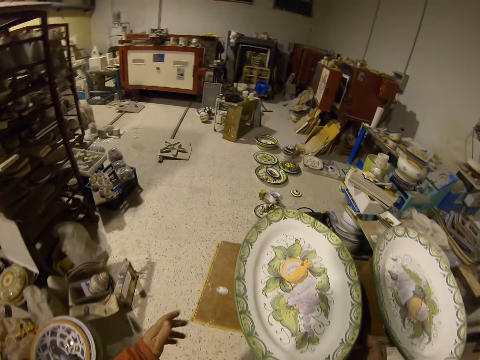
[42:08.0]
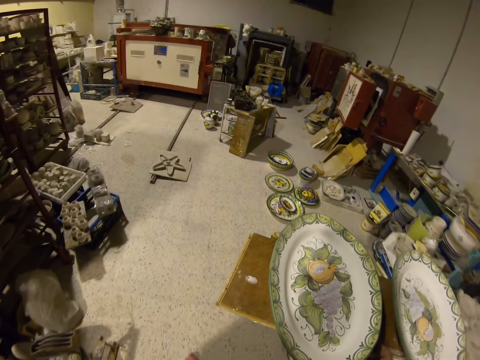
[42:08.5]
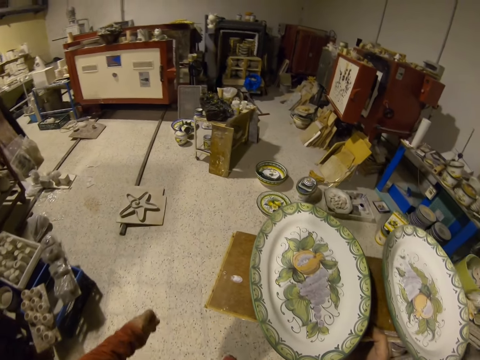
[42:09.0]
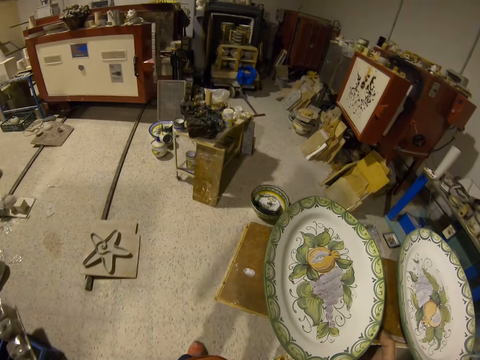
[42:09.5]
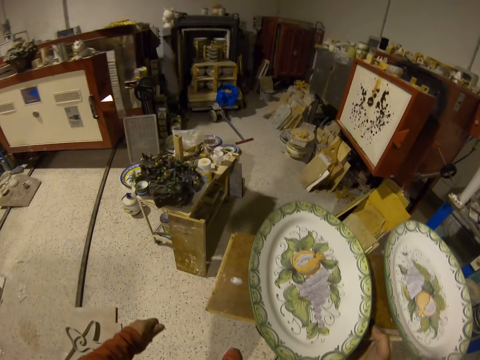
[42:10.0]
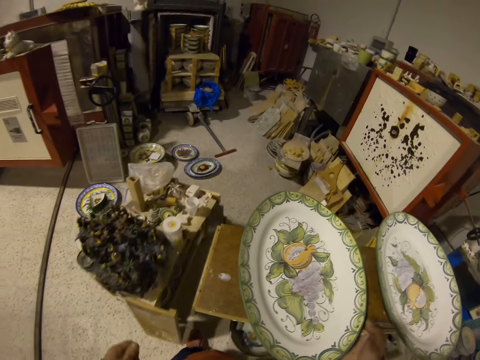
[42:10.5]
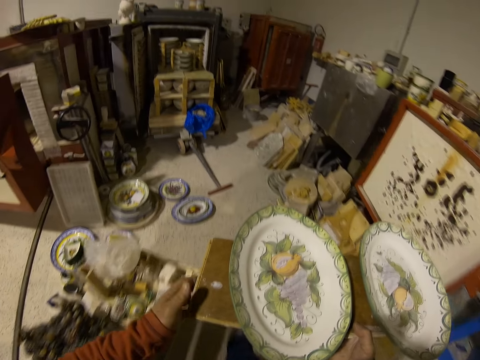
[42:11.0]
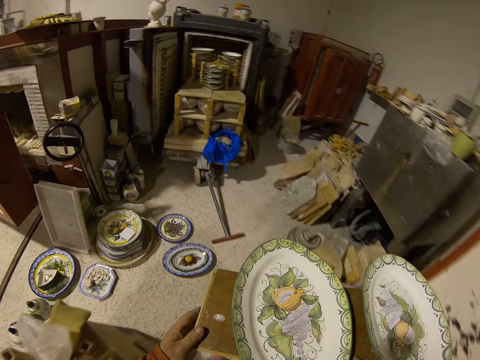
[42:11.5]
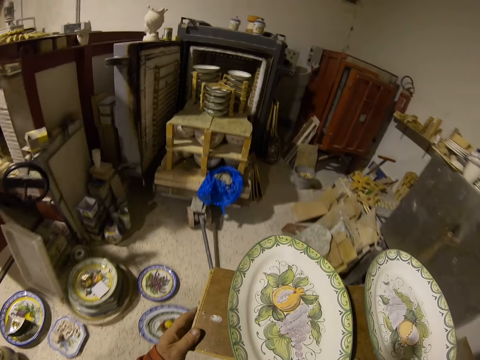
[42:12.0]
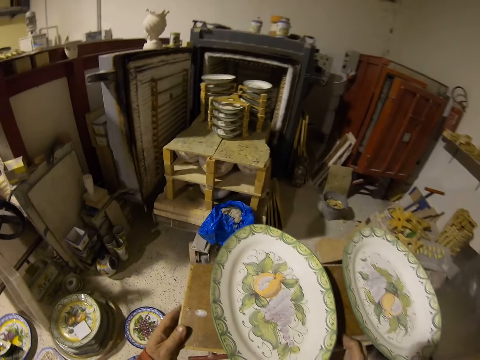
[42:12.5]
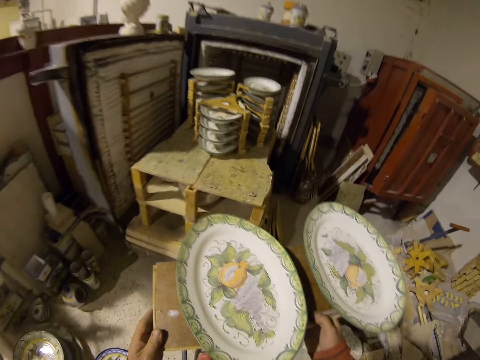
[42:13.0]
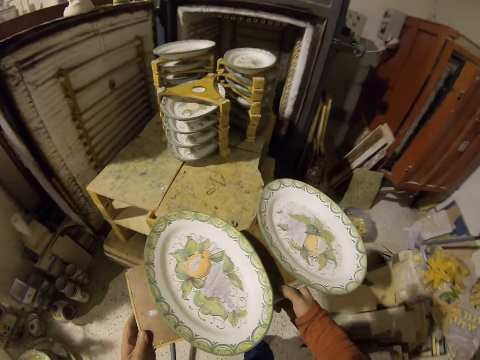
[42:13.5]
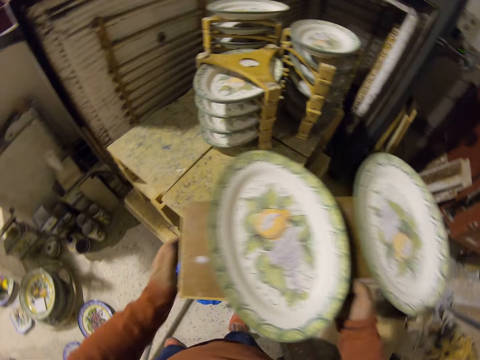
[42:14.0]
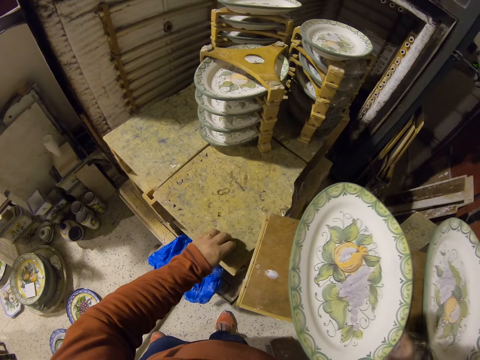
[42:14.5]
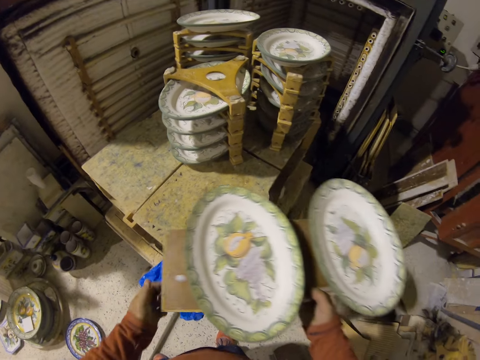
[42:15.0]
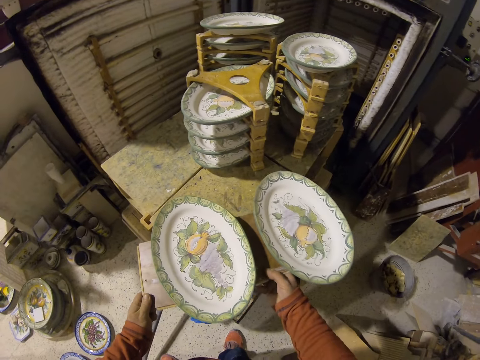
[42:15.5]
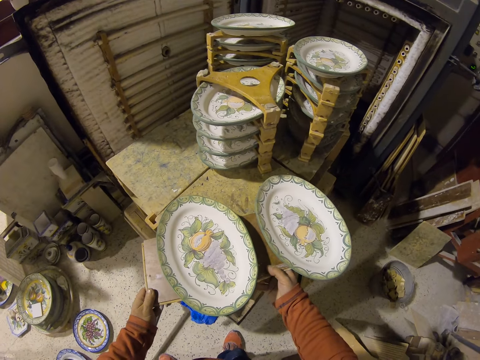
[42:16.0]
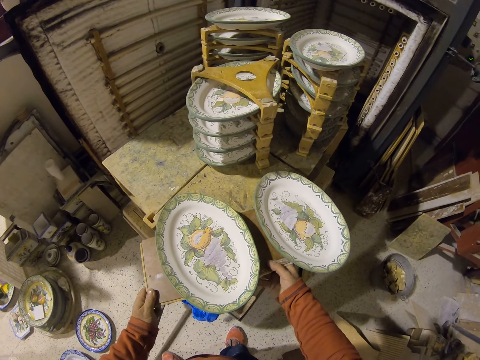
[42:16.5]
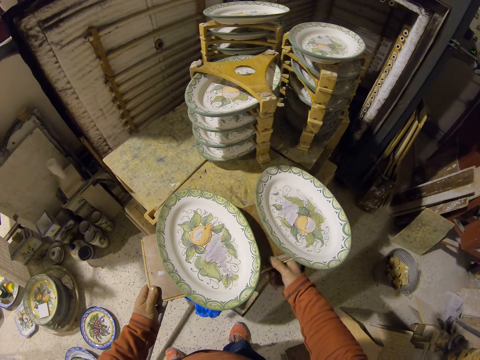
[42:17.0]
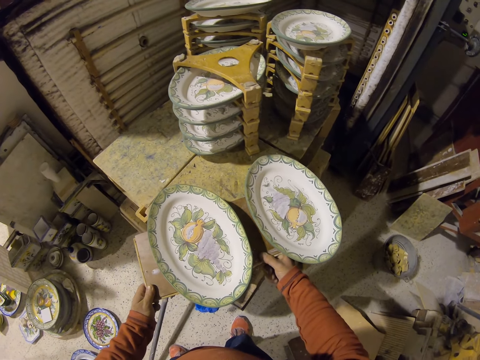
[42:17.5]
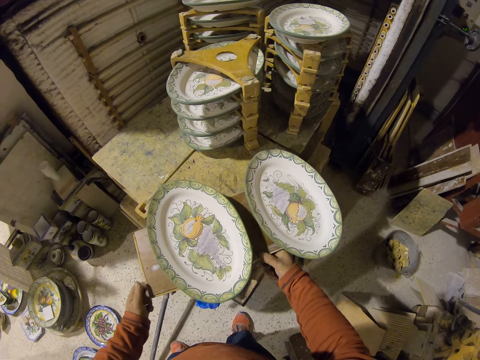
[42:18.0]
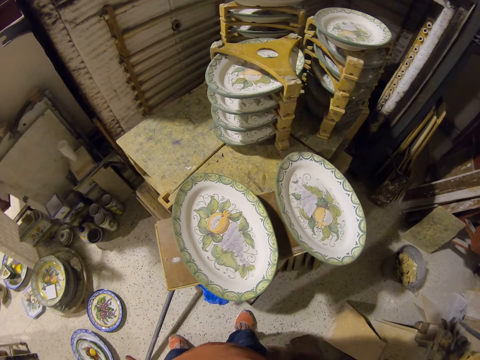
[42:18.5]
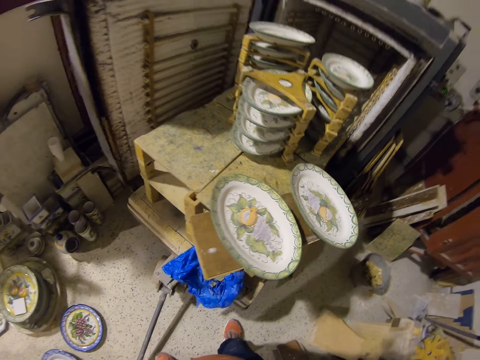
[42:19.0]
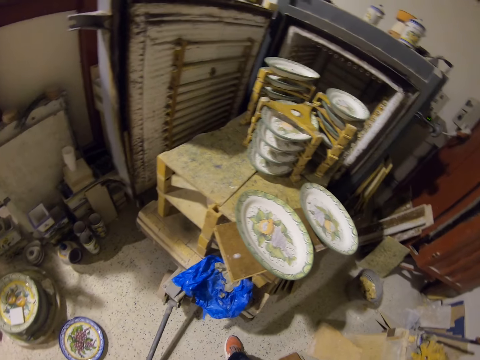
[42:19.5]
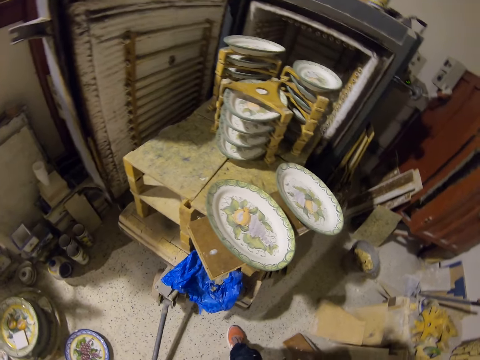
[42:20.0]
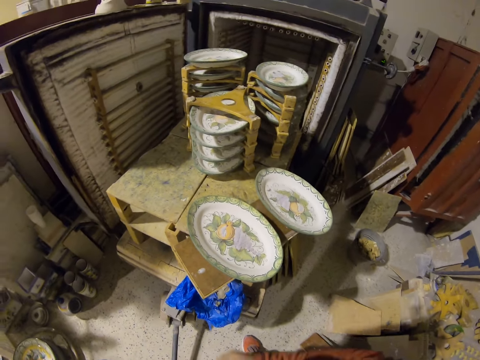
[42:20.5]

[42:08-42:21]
The camera wearer puts down the wood board.

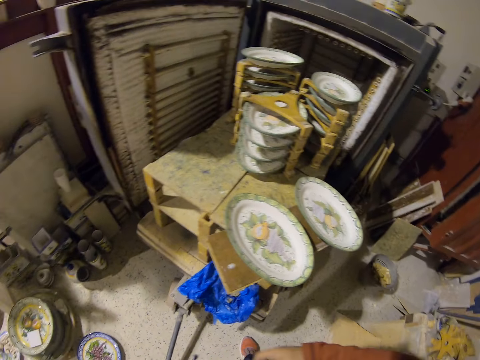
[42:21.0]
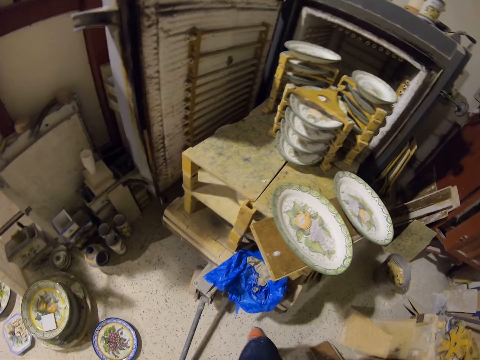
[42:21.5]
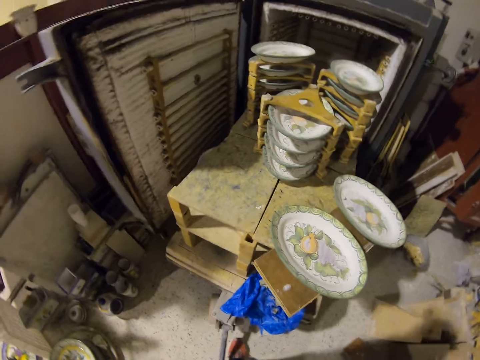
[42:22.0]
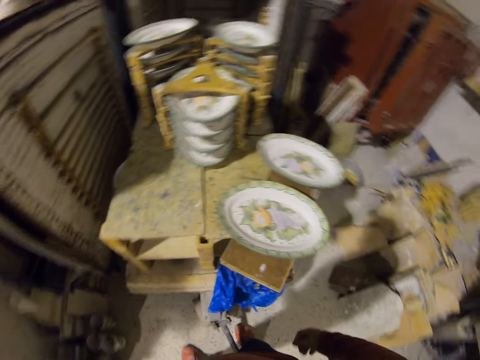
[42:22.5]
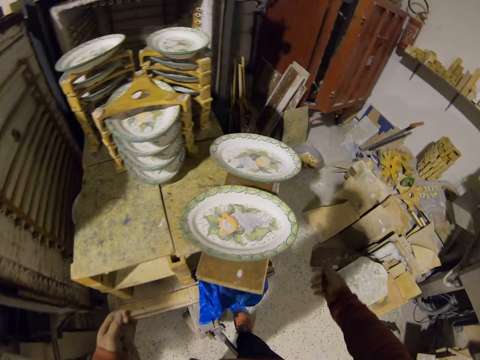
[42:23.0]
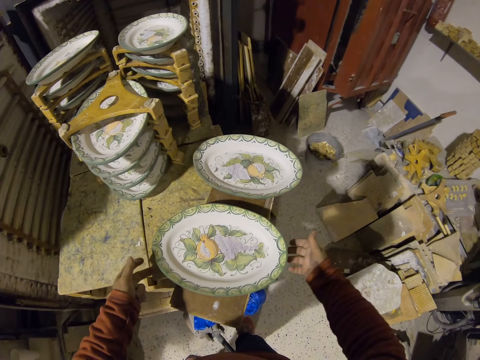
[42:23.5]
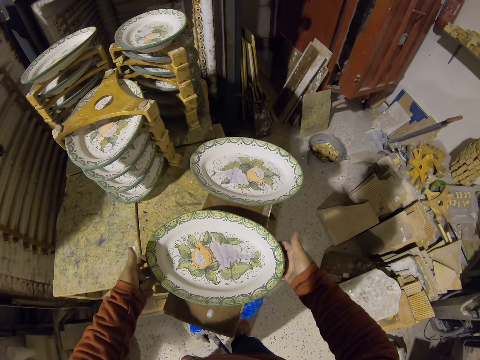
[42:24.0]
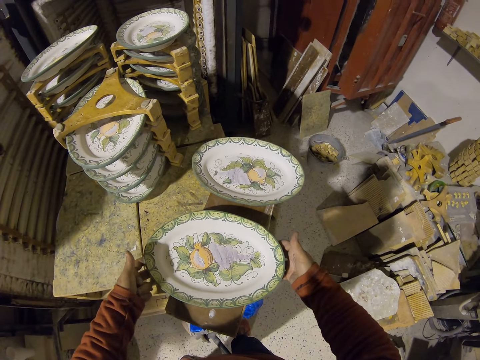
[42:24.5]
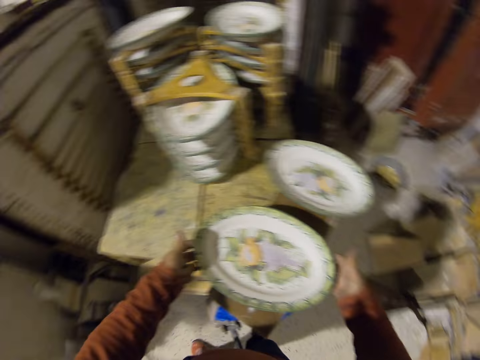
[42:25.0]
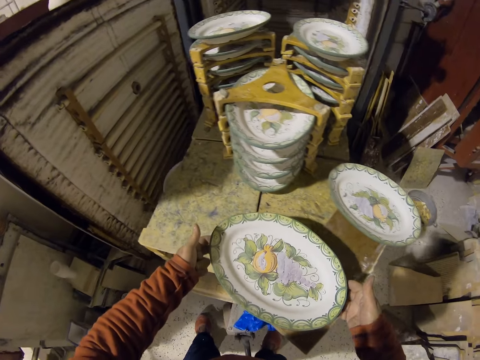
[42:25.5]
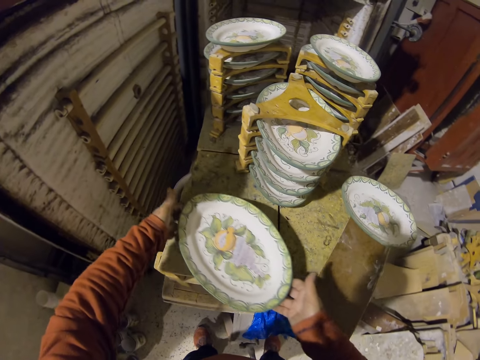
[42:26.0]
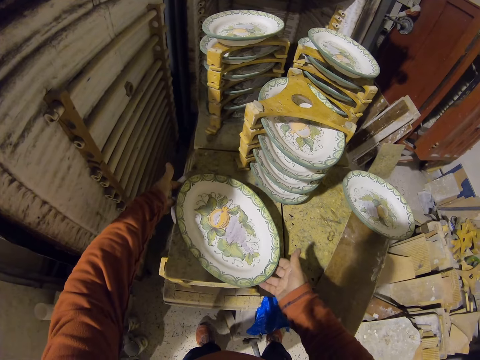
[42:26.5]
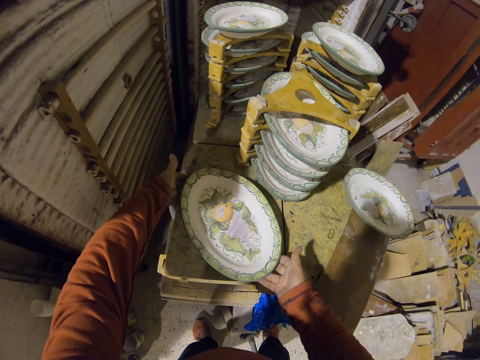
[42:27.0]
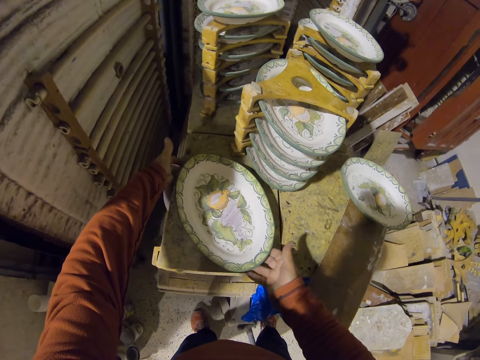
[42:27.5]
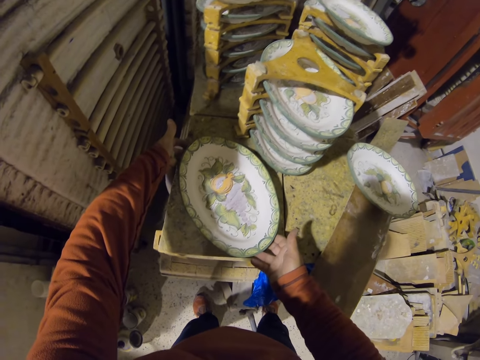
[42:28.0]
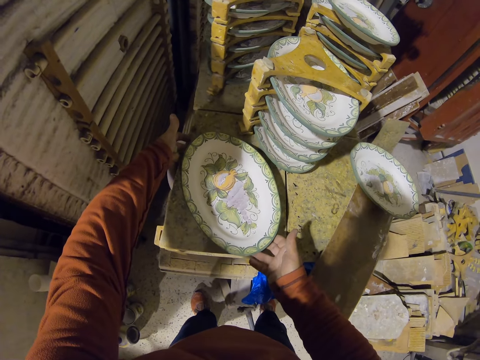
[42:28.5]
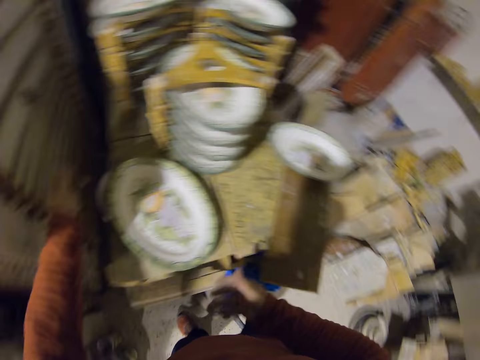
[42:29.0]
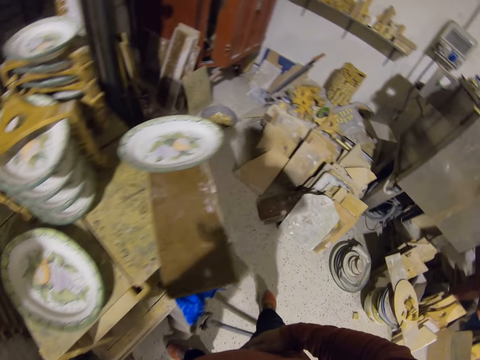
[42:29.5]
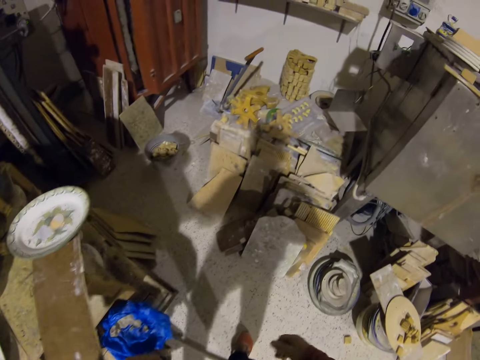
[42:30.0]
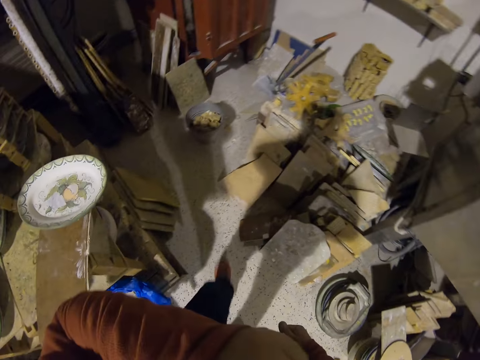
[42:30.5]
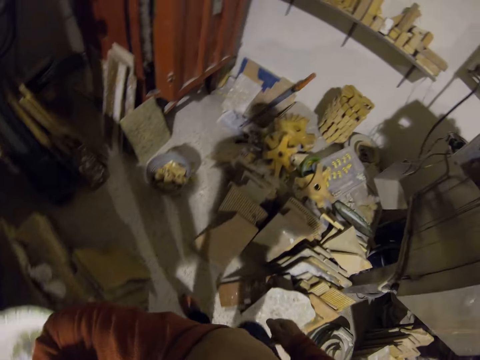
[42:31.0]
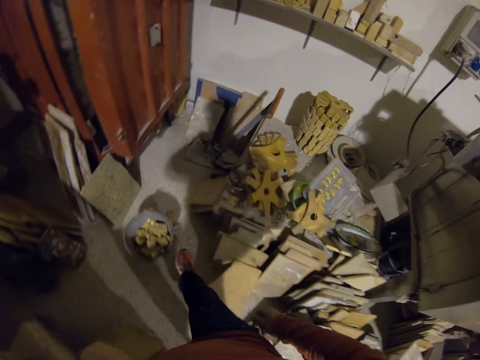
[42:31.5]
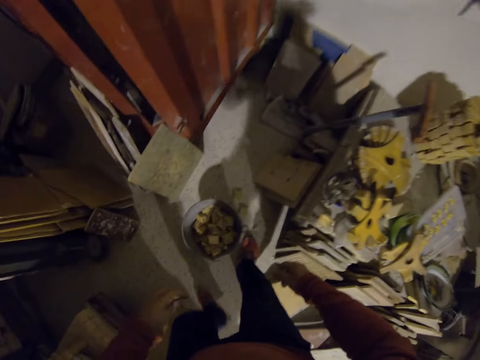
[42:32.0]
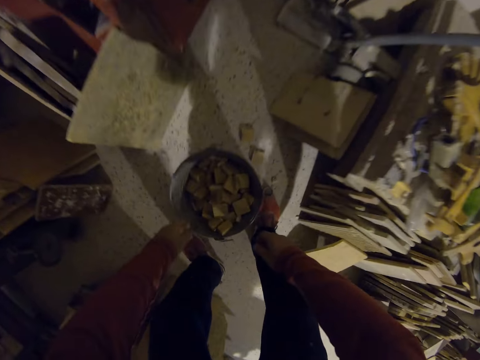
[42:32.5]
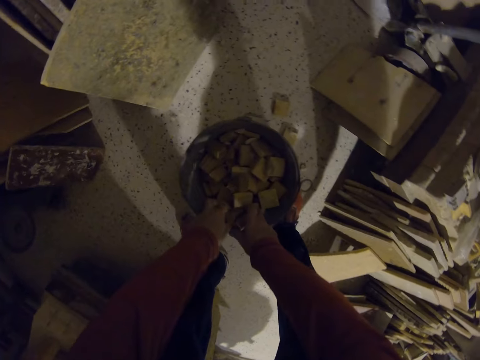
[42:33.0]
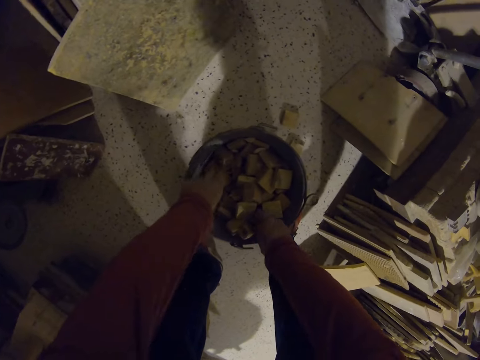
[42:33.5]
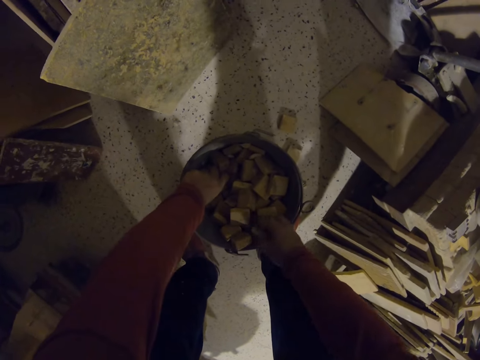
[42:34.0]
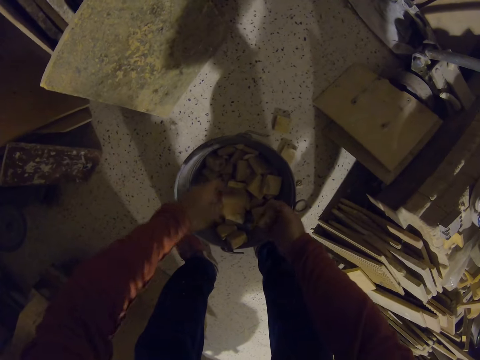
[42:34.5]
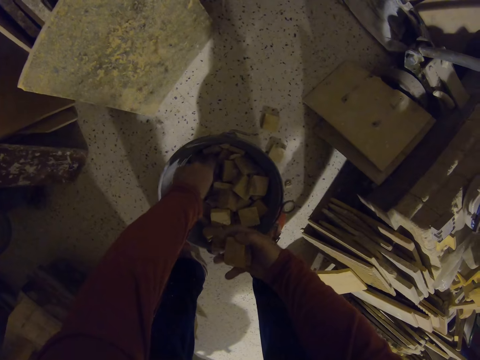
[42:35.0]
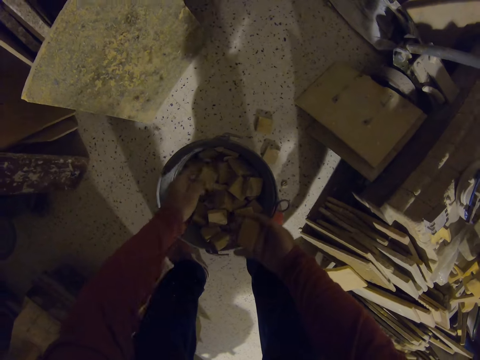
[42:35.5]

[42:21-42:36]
The camera wearer places the plate on a work table. They pick up a tray. They walk in the room. They pick up wood pieces.
